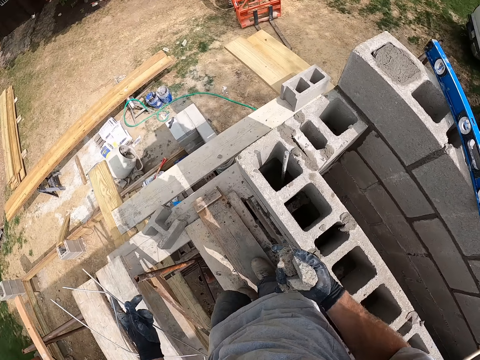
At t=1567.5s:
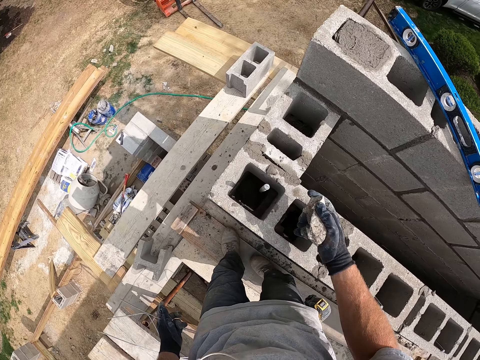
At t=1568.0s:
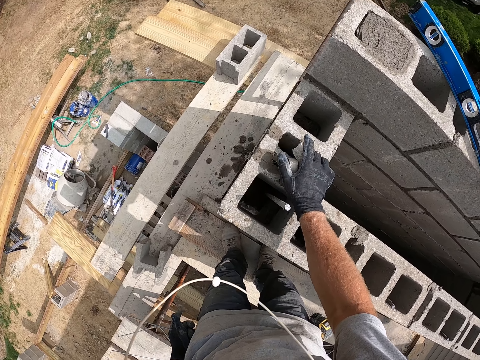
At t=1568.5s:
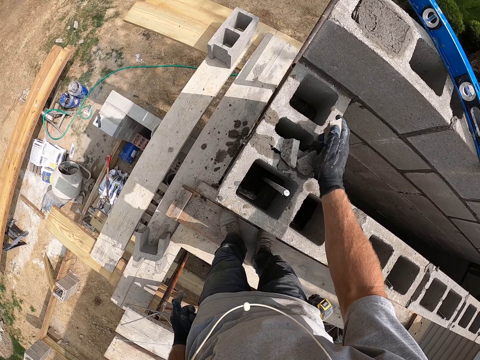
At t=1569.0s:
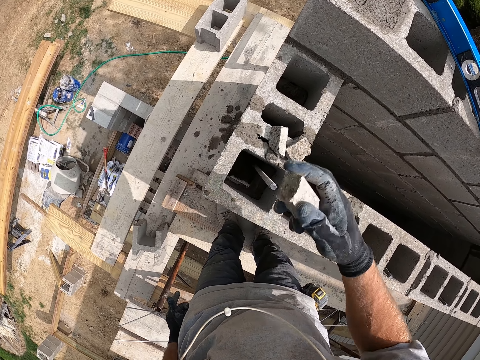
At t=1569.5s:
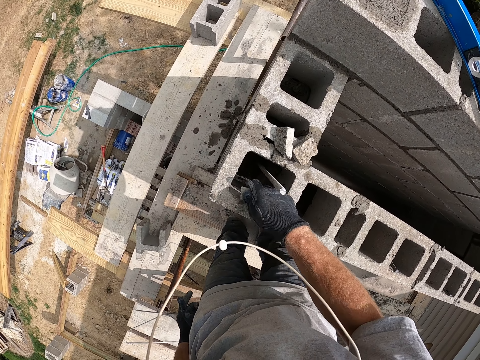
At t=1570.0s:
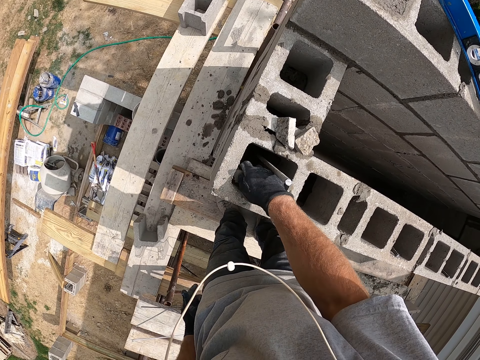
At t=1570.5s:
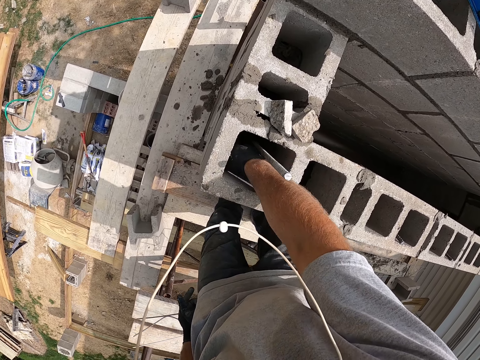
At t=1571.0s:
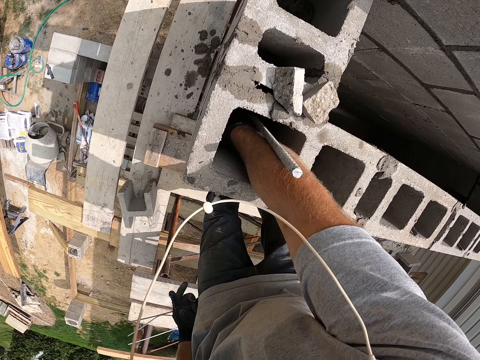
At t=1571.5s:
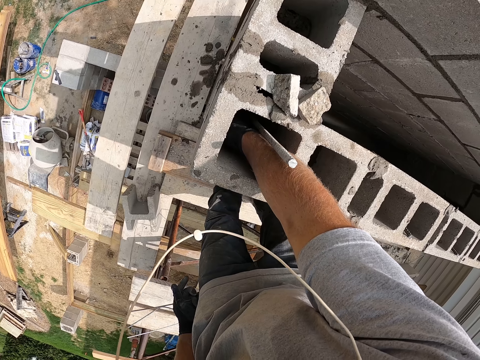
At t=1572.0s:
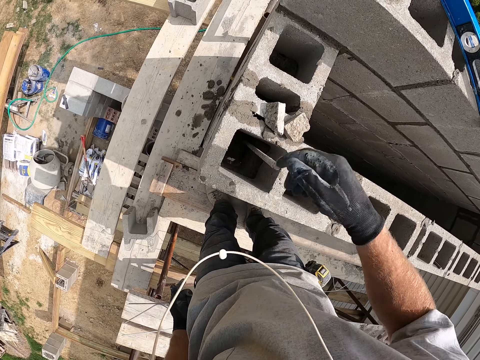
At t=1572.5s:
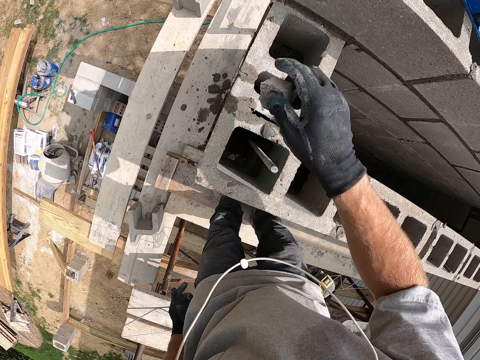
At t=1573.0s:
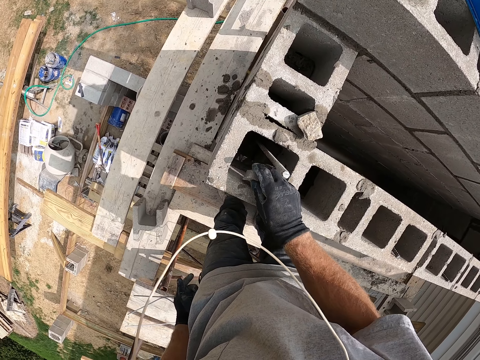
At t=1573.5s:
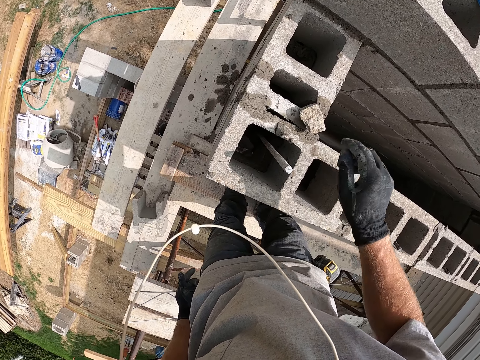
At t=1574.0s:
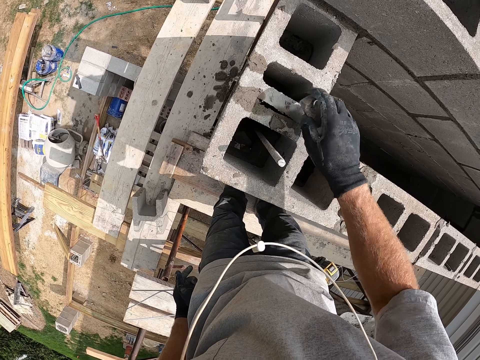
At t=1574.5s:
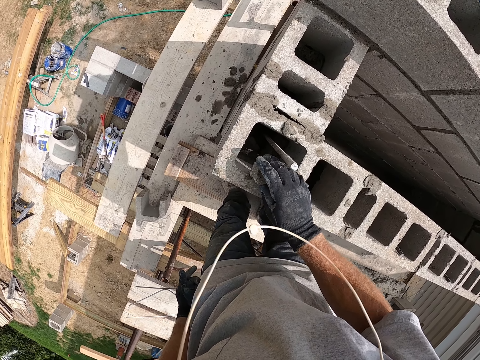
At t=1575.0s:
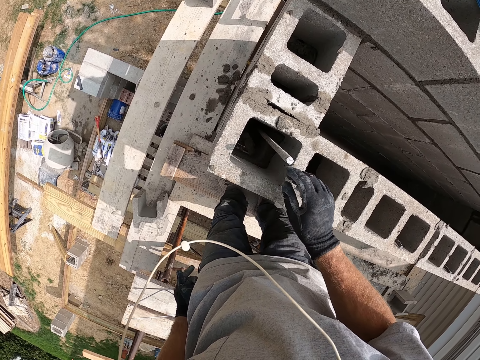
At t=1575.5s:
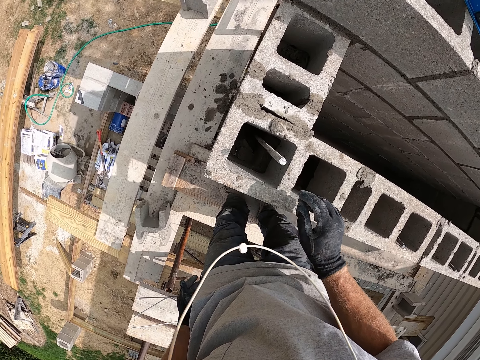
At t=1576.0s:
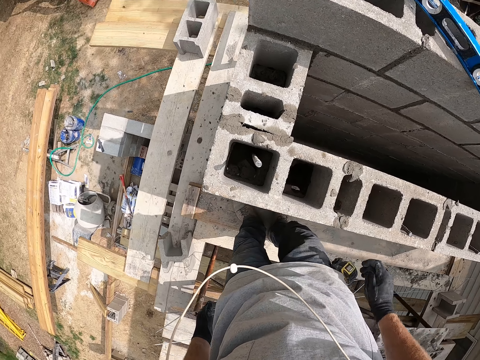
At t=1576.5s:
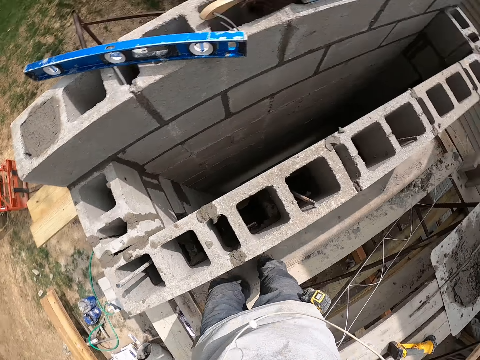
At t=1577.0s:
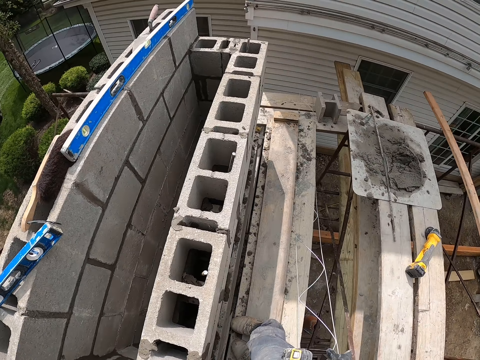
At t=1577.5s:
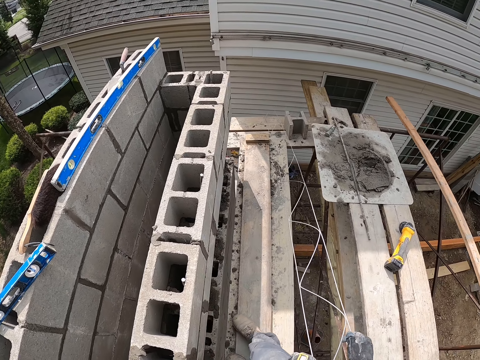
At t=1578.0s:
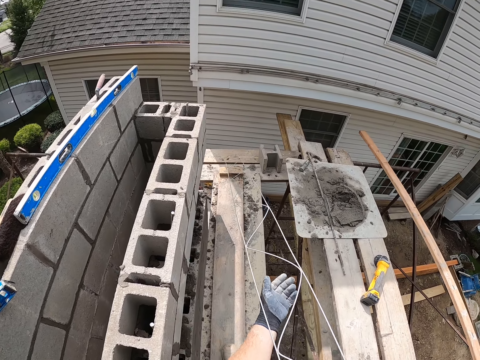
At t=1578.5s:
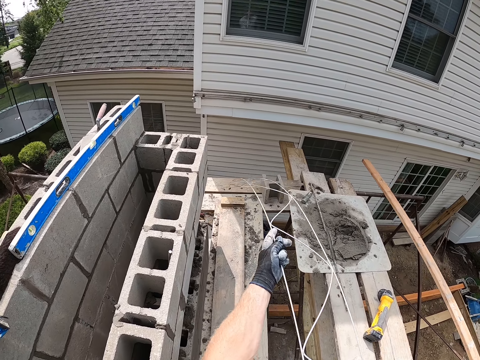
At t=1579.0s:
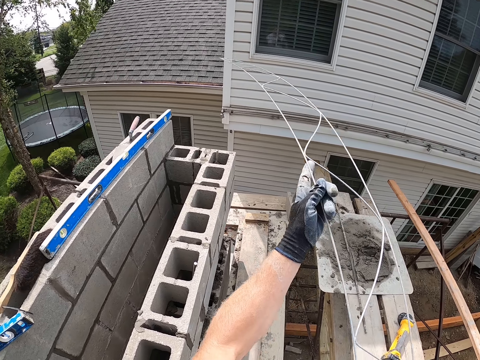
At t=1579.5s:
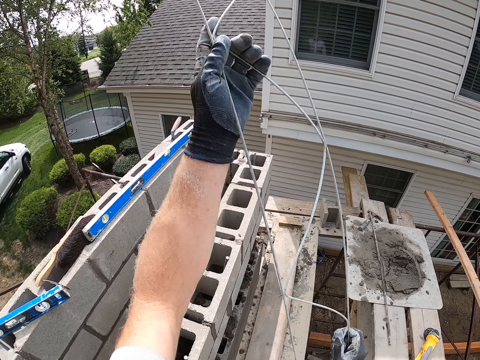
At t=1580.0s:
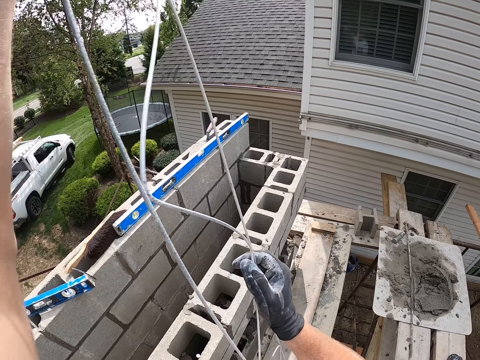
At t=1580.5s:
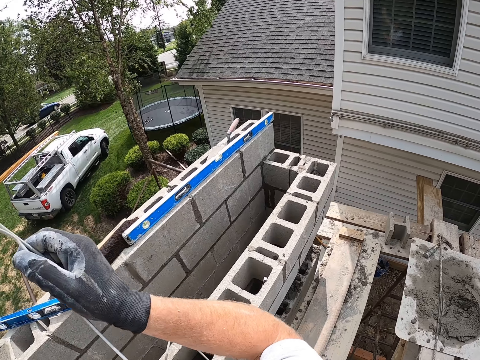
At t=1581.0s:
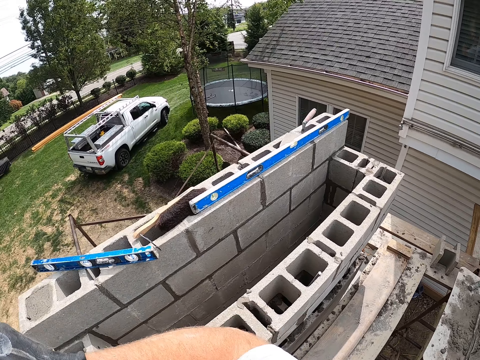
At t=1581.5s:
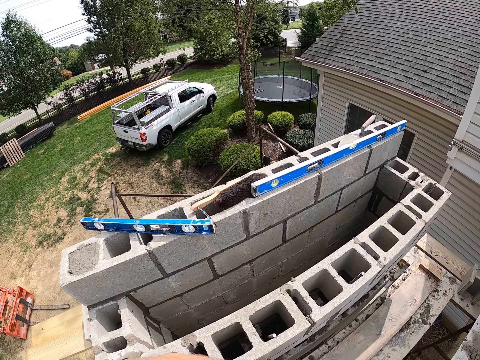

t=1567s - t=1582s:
The camera wearer drops the stones on the concrete wall. He dips his hands into the concrete wall. He puts the stones inside the hole. He picks up a stone on the concrete wall and drops the stone in the concrete wall. He picks up a stone on the concrete wall and drops the stone in the concrete wall. He puts the metal stand across the bricks. He holds the iron frame with his hands.

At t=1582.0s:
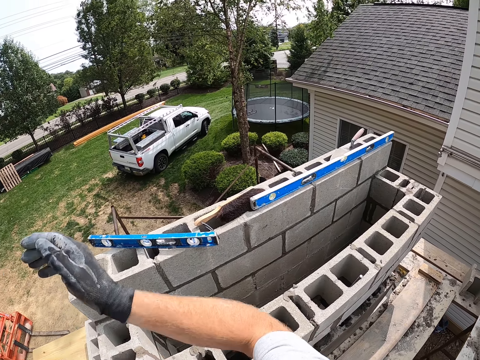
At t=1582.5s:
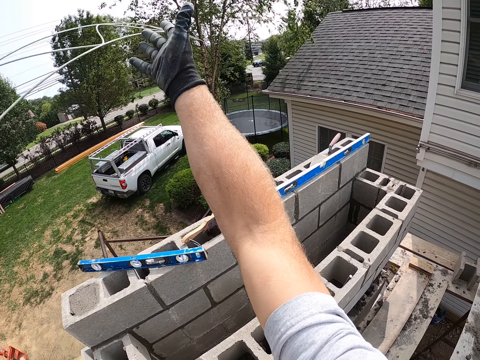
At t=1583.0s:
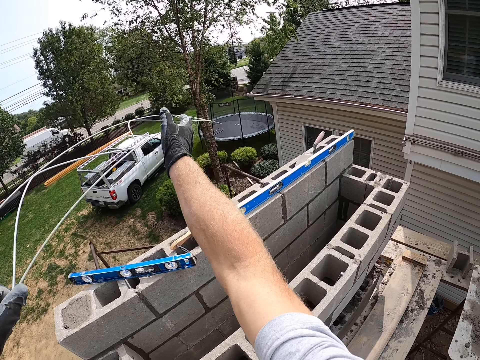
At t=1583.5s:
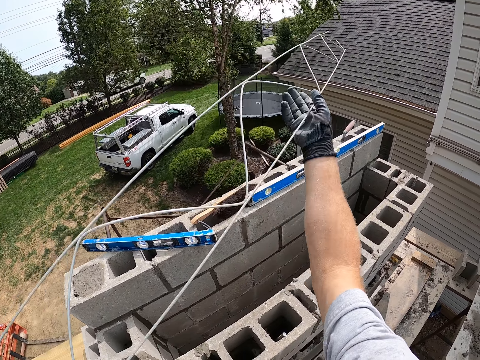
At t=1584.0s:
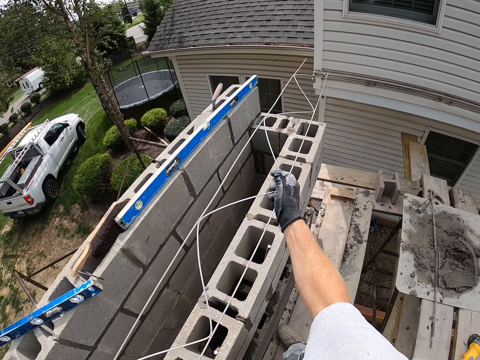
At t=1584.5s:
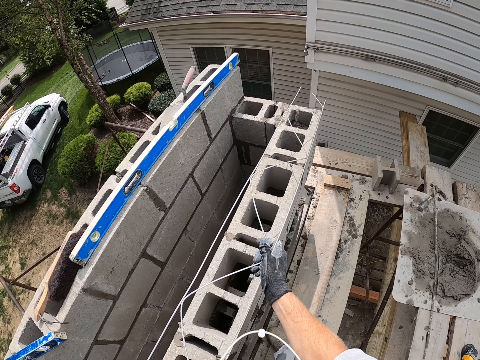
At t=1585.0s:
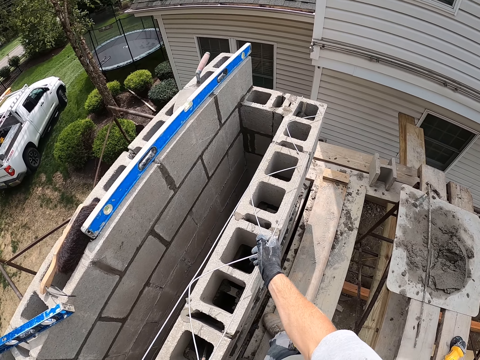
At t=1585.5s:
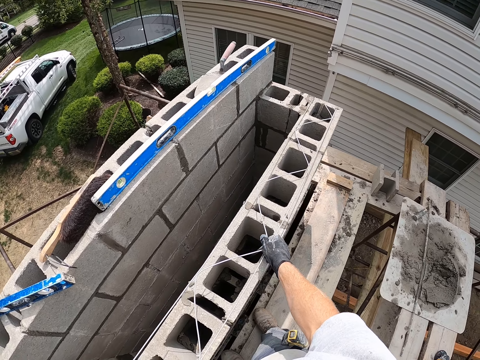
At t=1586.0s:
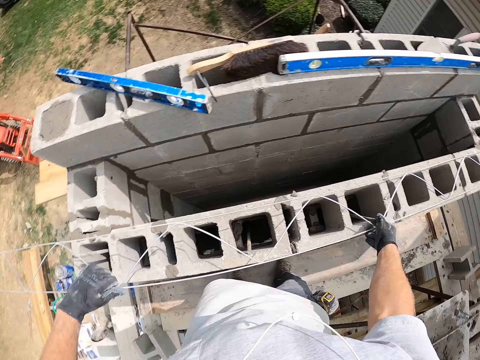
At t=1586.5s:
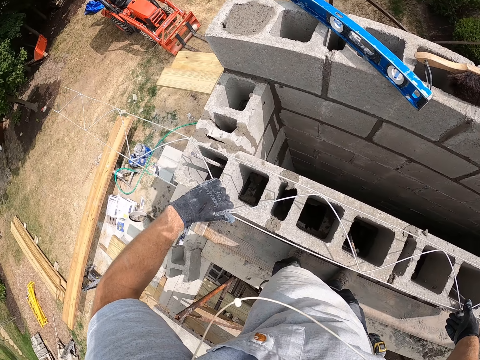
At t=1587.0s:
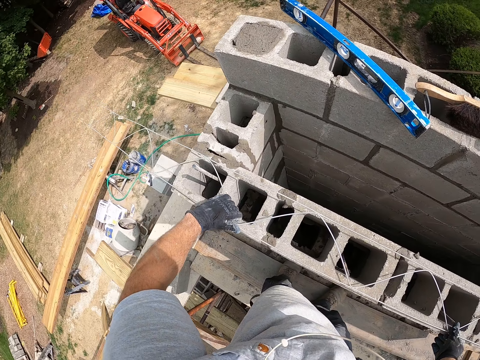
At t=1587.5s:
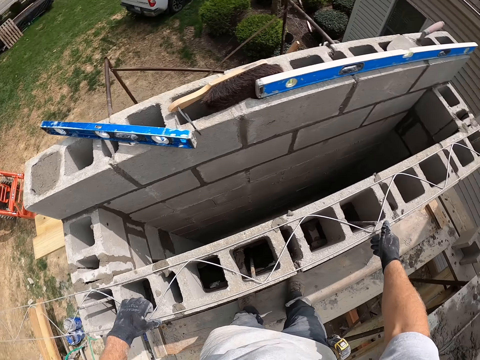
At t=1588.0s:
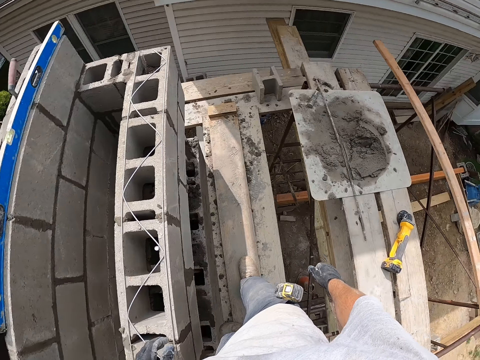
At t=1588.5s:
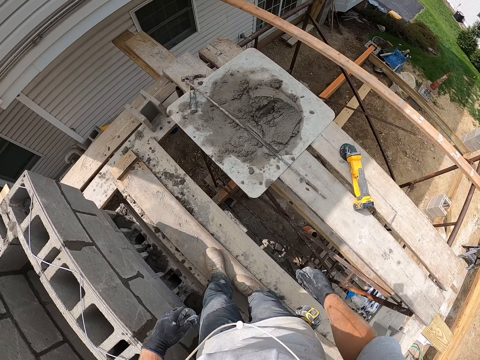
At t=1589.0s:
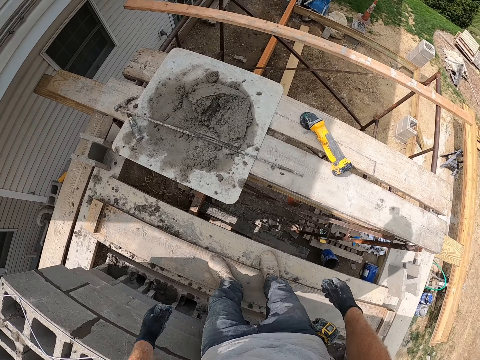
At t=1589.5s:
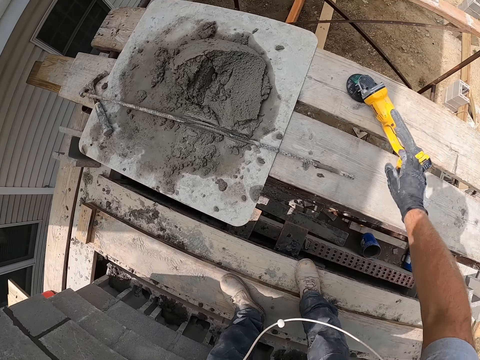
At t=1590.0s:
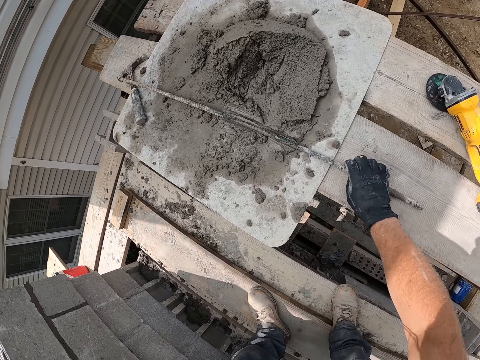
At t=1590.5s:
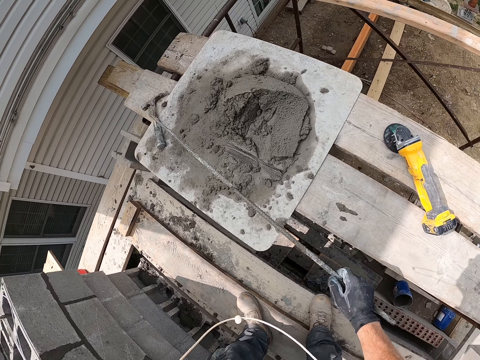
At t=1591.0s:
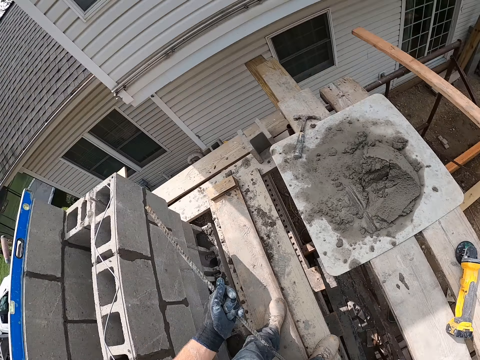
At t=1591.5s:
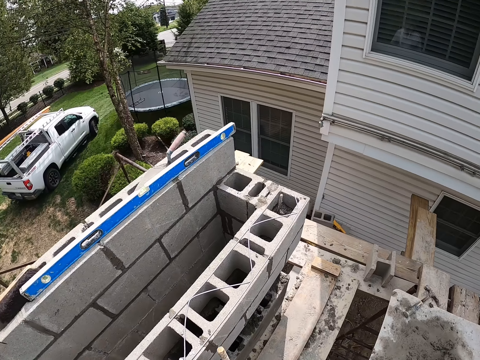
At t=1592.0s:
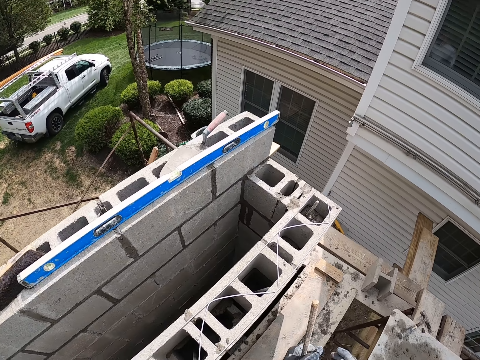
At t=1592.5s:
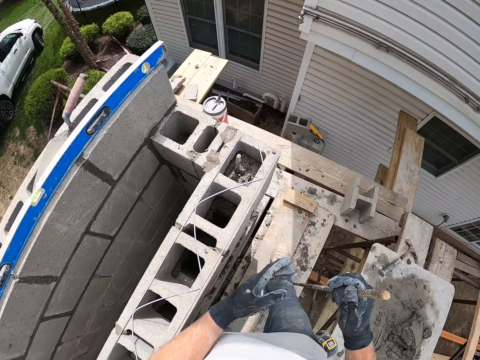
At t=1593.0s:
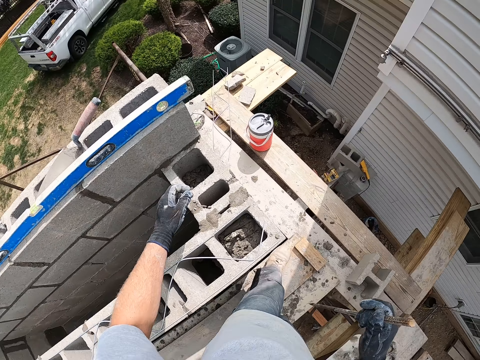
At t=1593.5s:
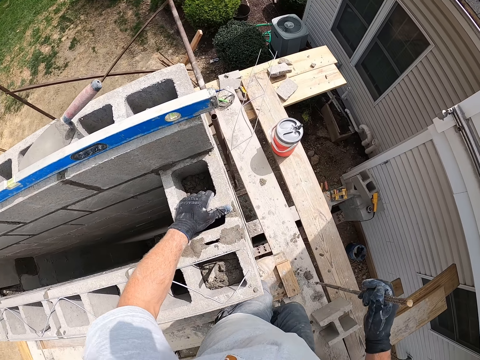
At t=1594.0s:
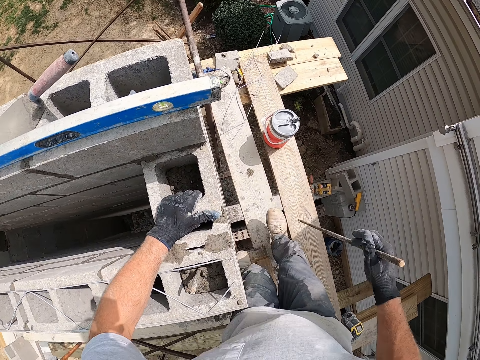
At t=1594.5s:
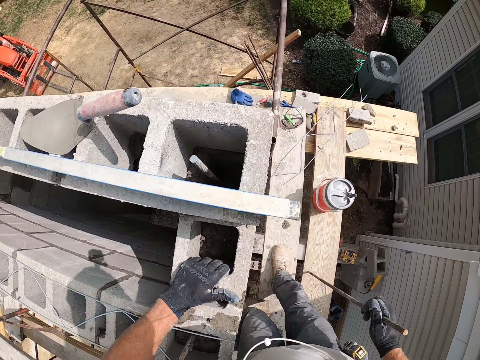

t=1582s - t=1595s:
The camera wearer places the iron frame on the concrete wall. He picks up the iron rod with his right hand. He passes the iron rod from his right hand to his left hand. He walks on the wooden pieces. He holds the concrete wall with his left hand.
